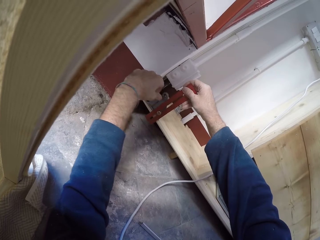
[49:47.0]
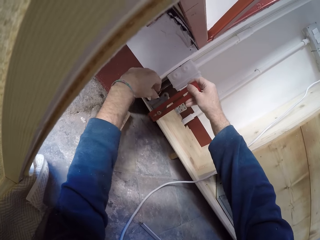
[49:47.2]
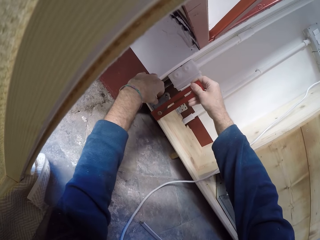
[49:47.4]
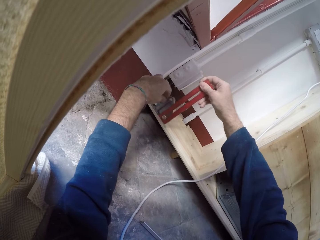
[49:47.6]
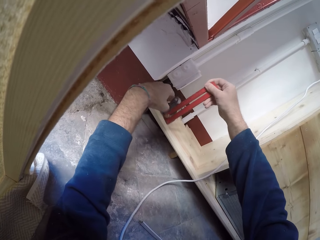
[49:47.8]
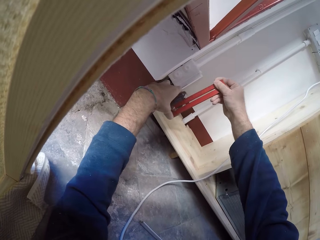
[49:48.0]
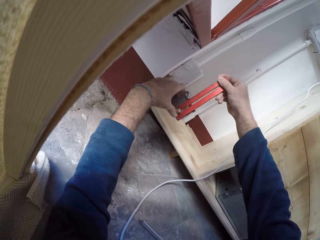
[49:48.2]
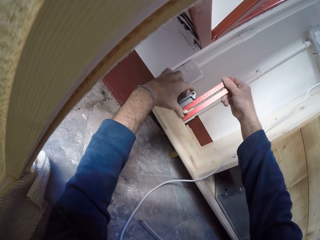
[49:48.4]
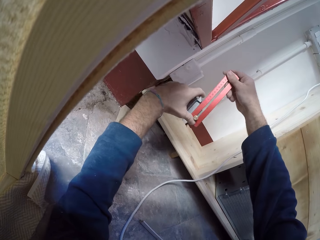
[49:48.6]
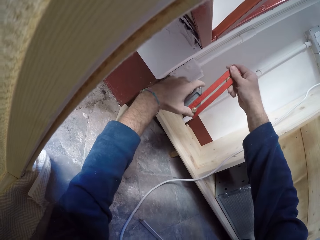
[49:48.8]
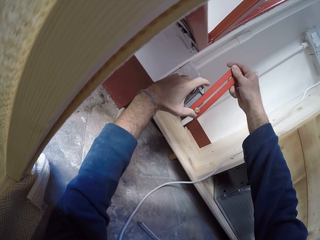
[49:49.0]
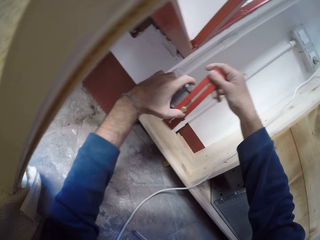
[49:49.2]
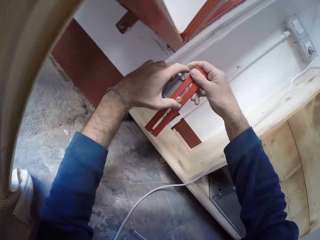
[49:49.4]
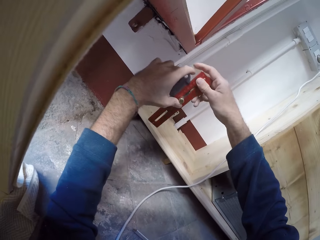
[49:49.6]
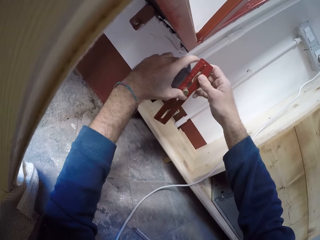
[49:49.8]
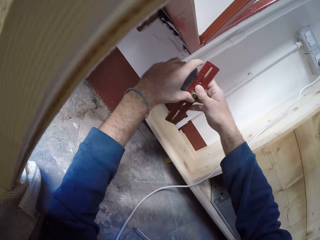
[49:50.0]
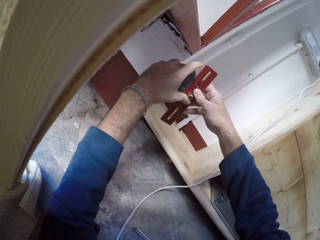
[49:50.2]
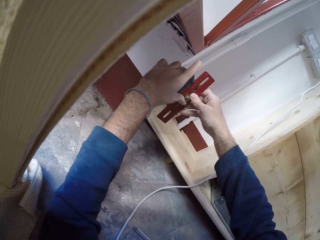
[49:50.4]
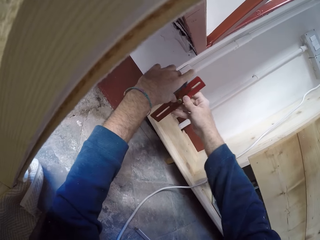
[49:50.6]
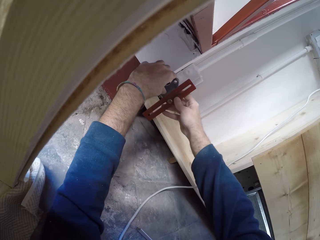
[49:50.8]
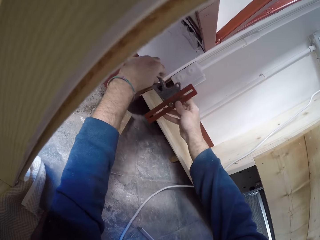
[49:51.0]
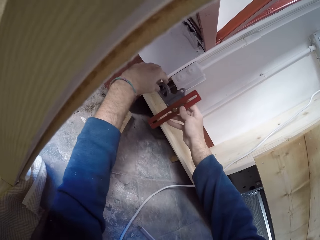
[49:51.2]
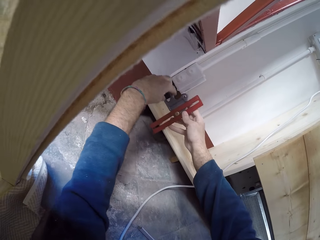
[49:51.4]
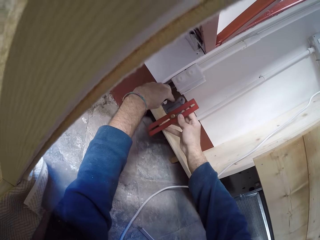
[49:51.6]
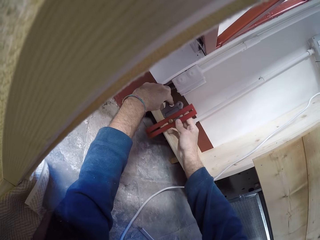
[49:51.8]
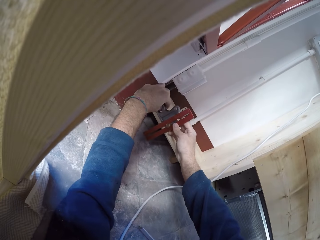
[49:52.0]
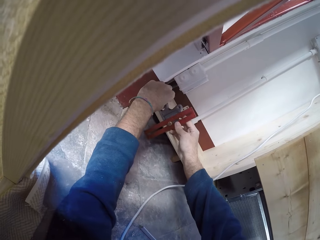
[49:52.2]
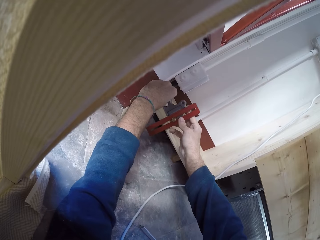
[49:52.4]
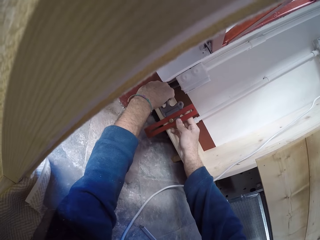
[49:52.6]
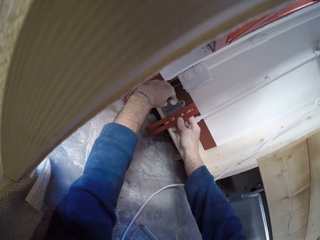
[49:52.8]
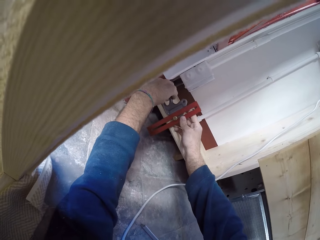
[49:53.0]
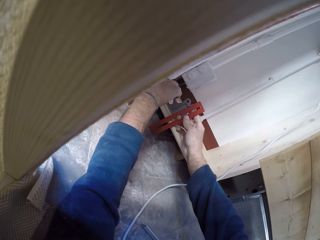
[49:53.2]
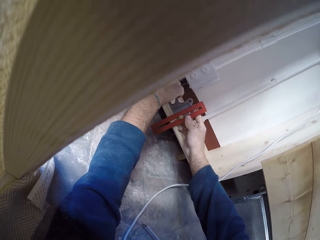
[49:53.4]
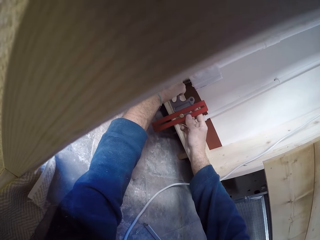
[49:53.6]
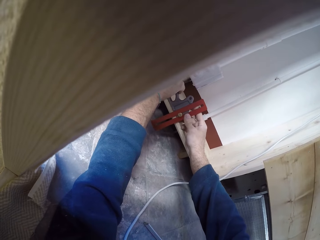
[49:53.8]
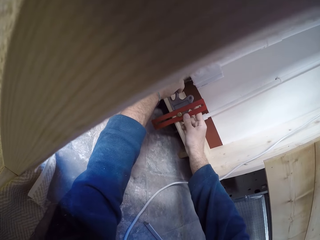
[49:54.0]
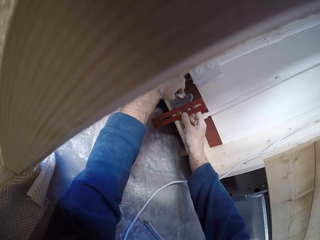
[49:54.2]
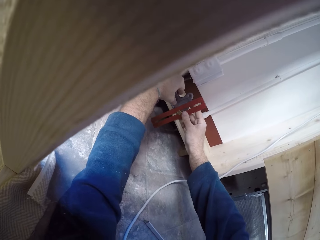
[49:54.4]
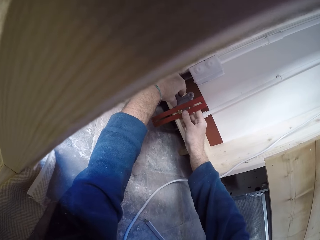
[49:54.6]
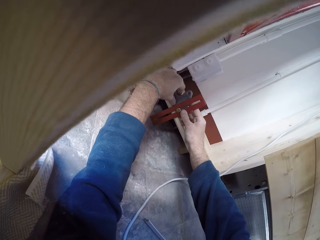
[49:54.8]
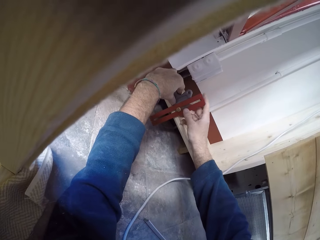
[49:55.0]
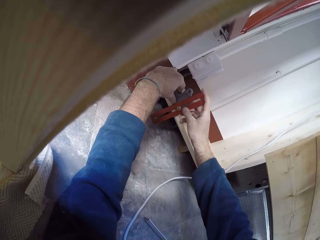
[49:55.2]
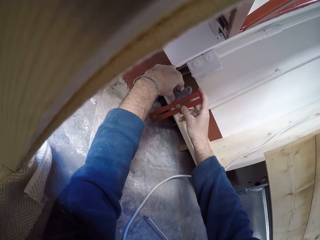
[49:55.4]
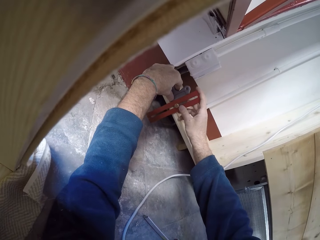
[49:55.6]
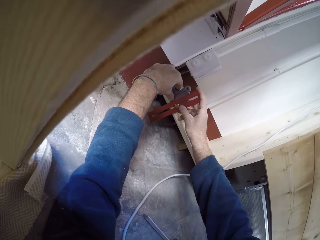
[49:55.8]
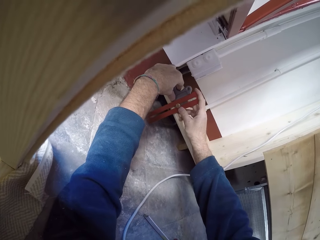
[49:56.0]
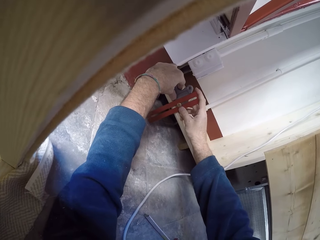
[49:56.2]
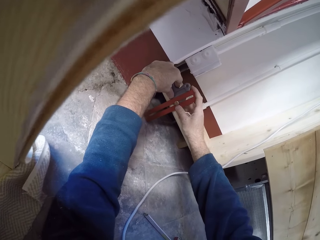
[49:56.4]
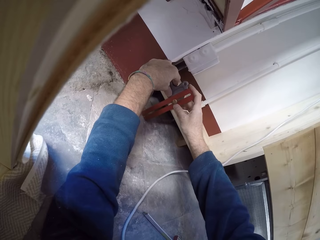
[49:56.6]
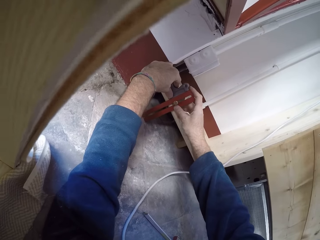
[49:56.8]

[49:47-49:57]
The camera wearer measures using a measuring tool. They adjust the measuring tool. They place the ruler on a frame in the room with both hands. They measure with the measuring tool.

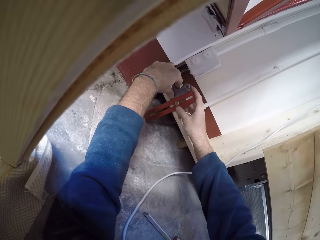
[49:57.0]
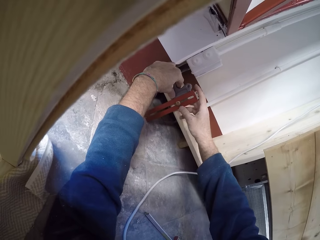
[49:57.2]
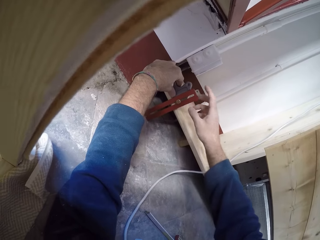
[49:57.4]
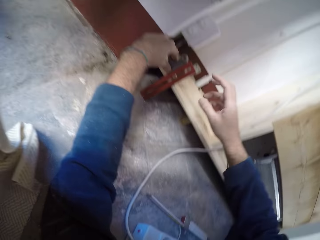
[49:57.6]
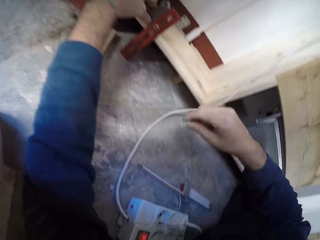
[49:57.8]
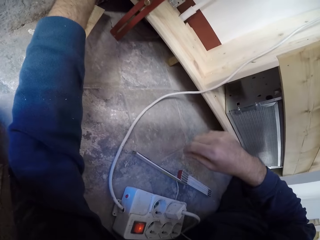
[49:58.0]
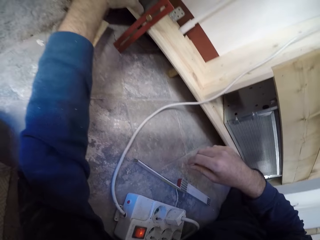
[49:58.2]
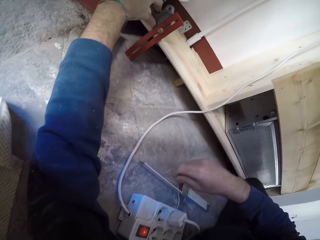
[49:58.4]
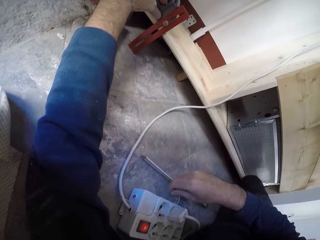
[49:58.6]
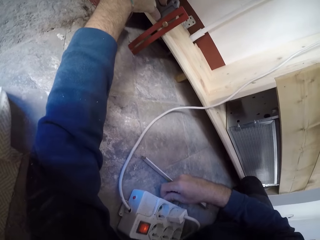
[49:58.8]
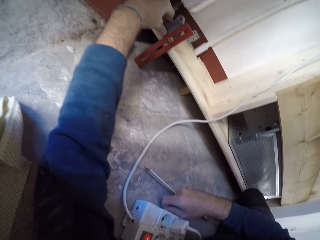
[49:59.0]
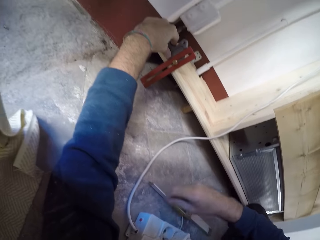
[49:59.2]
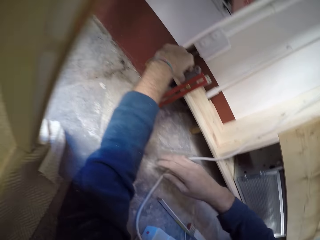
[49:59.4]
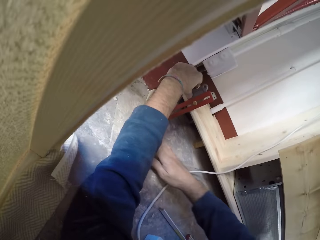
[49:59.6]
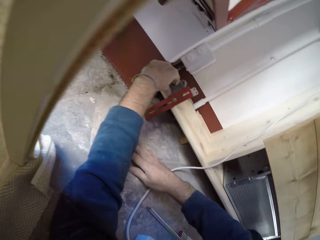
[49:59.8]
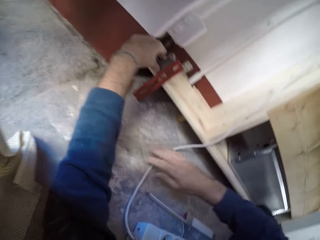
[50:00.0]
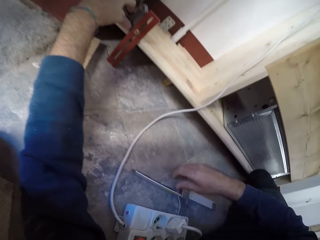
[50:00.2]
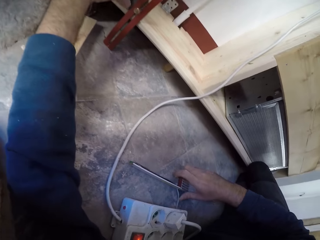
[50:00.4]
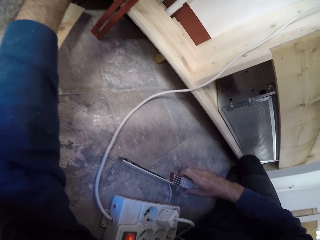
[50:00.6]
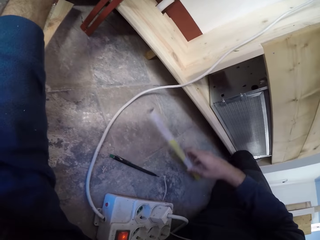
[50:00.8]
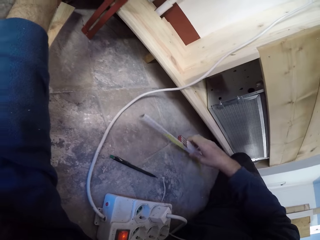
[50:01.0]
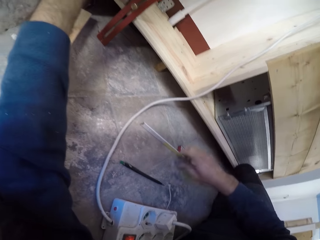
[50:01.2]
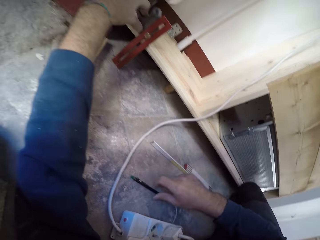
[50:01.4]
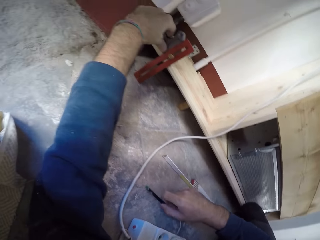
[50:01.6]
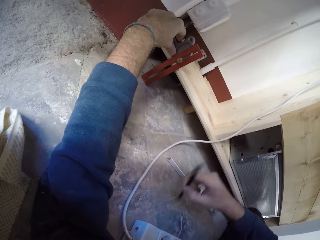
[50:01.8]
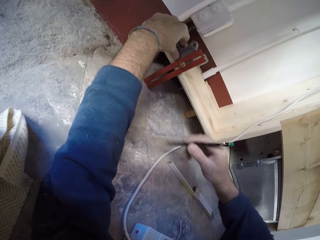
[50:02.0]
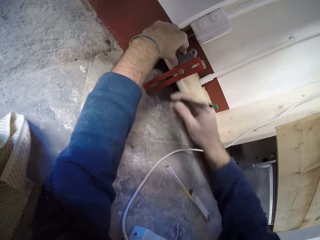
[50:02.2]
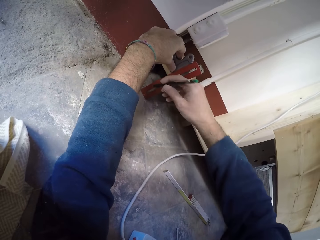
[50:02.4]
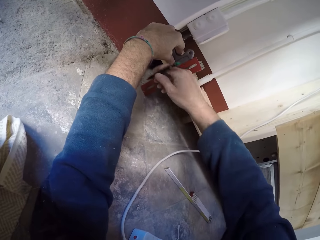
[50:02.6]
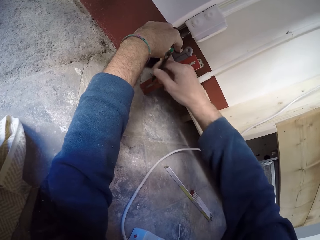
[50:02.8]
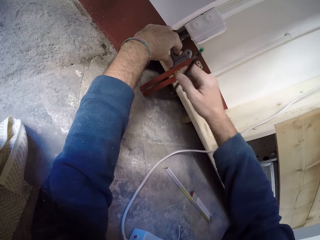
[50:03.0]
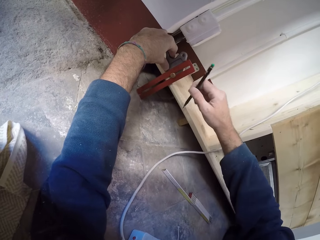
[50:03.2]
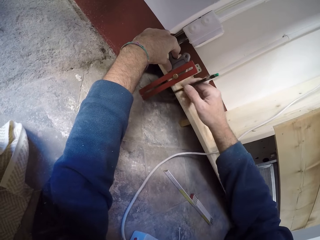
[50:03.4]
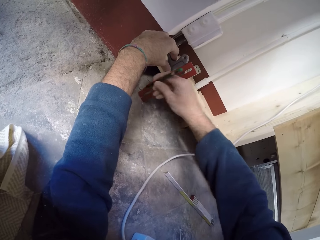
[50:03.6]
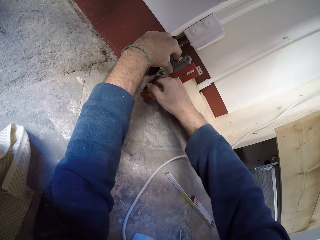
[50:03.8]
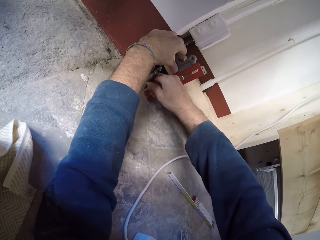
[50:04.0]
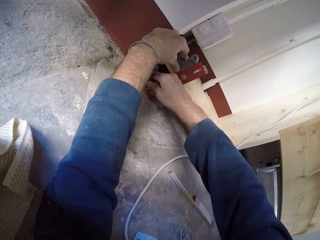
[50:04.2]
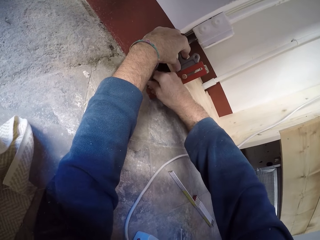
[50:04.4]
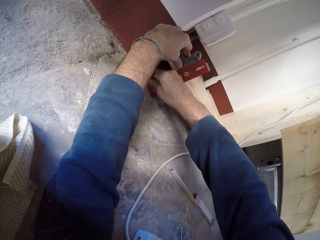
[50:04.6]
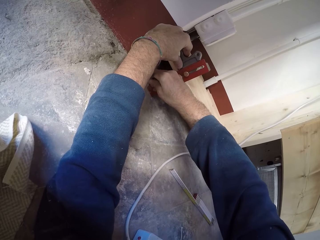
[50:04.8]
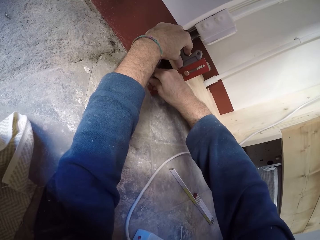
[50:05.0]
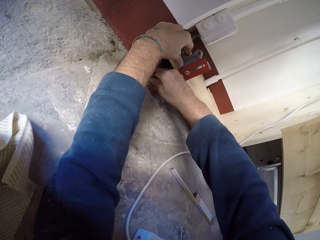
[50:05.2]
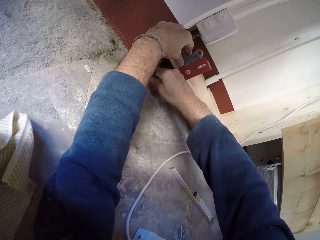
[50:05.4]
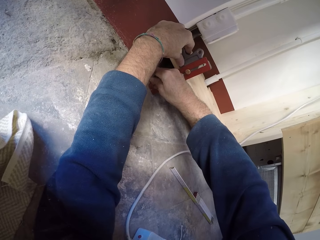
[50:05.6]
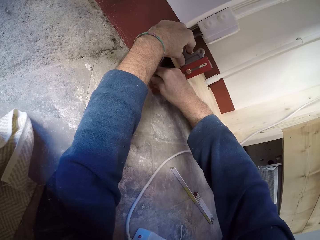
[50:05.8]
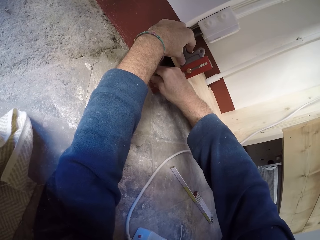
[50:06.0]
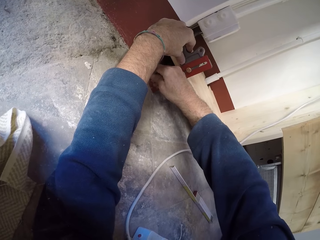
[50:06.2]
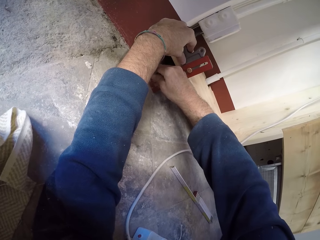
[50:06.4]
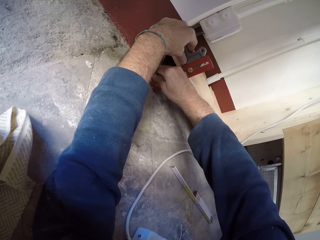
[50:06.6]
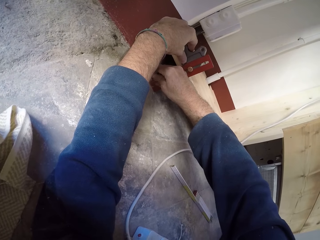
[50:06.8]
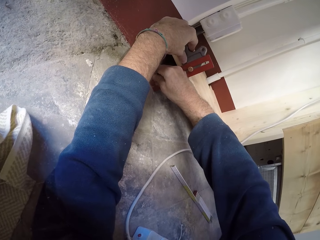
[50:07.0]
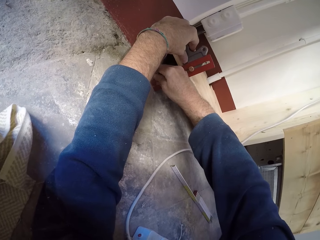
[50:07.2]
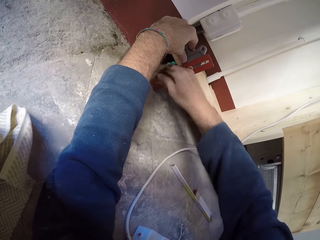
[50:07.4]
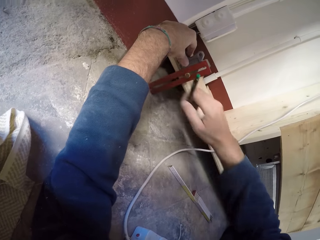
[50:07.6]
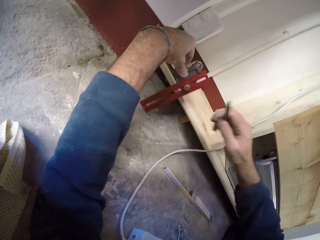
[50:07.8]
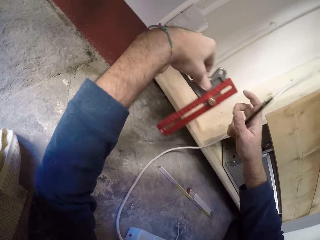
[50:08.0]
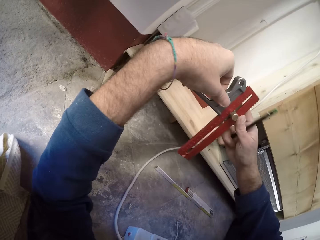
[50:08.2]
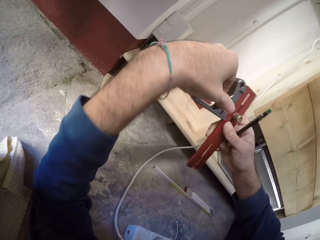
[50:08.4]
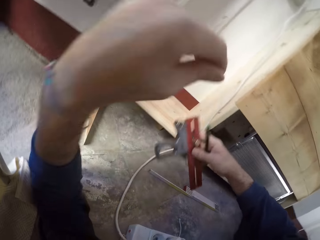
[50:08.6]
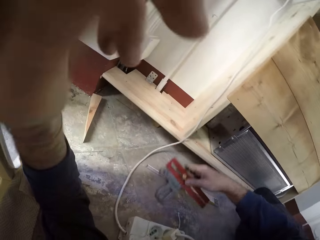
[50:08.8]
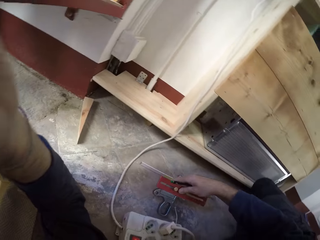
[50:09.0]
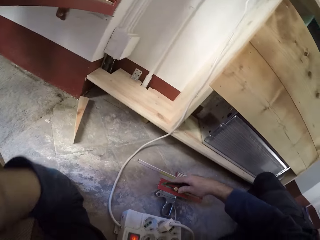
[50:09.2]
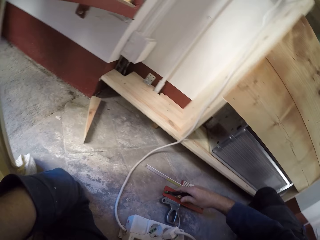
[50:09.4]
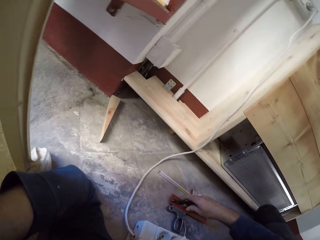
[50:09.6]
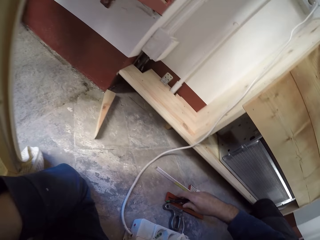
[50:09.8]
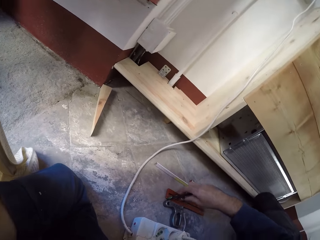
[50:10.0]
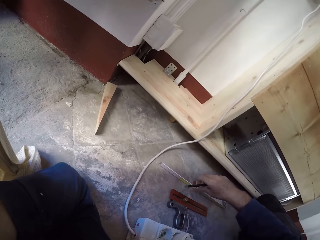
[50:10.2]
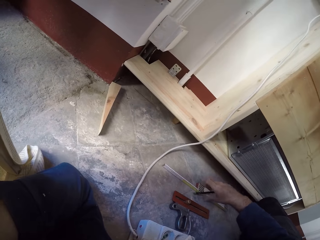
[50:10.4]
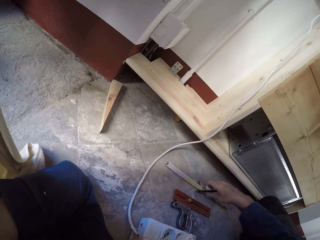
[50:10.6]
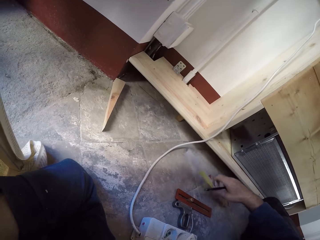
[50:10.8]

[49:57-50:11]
The camera wearer holds the ruler on the frame with his left hand. He picks the folding ruler from the floor with his right hand. He drops the folding ruler on the floor with his right hand. He picks a pencil from the floor with his right hand. He marks the floor with the pencil in his right hand. He passes the ruler from his left hand to his right hand. He holds the measuring tool. He drops the ruler in his right hand on the floor. He touches his face with his left hand. He lifts his hand.
